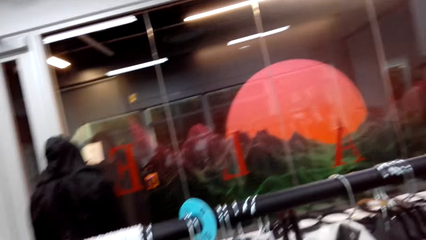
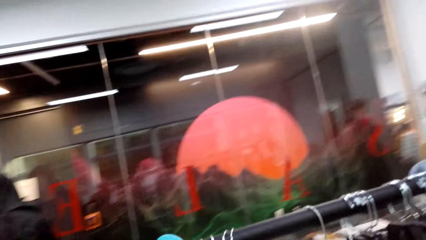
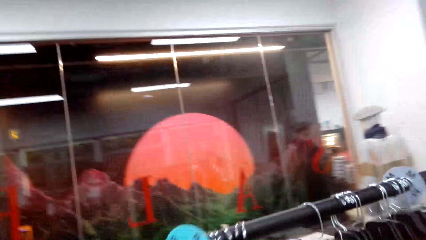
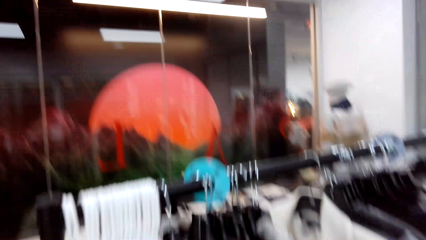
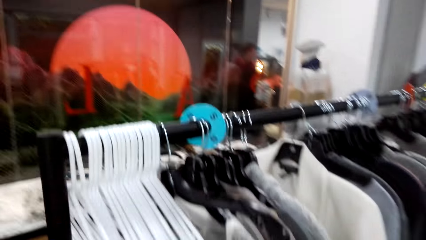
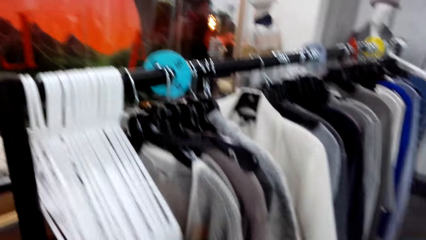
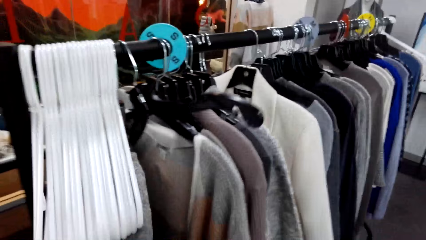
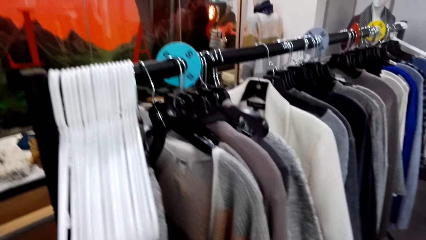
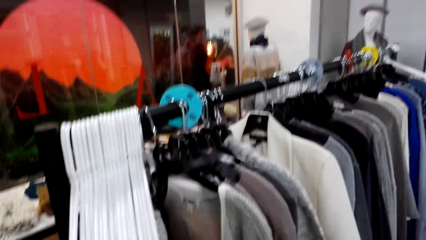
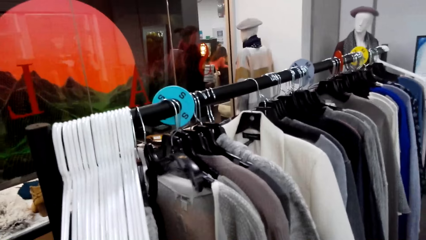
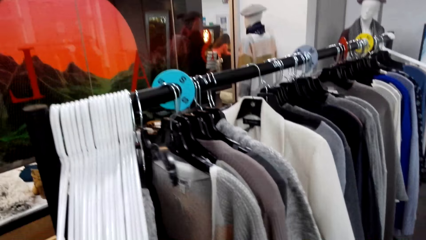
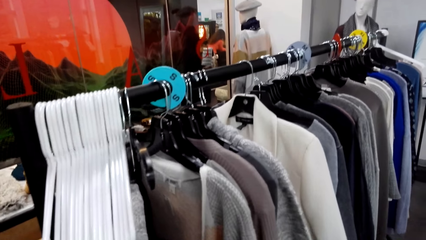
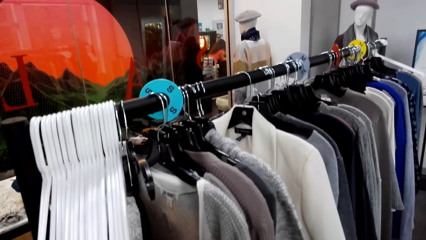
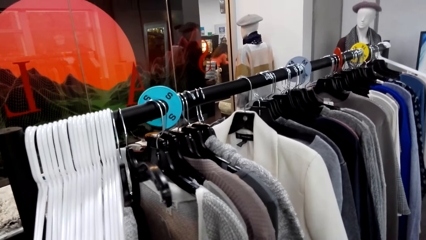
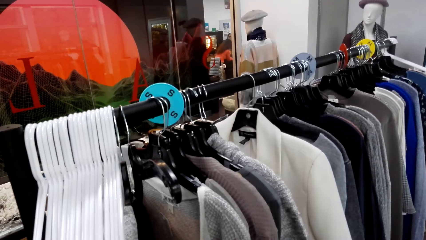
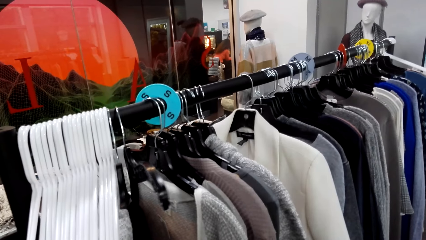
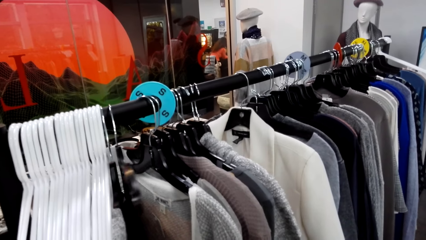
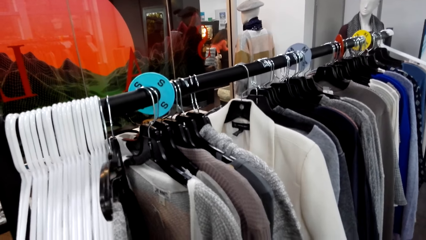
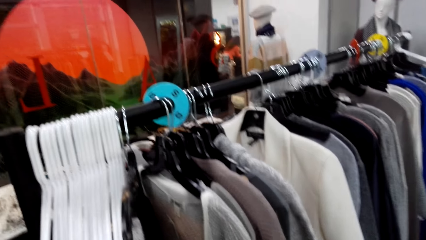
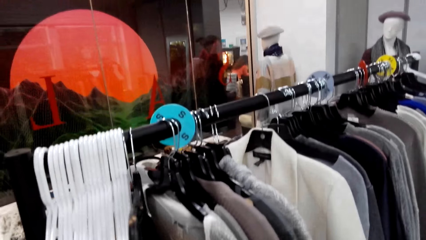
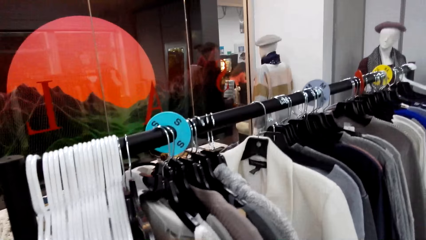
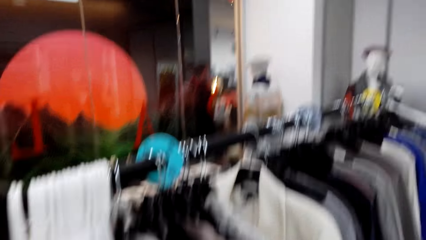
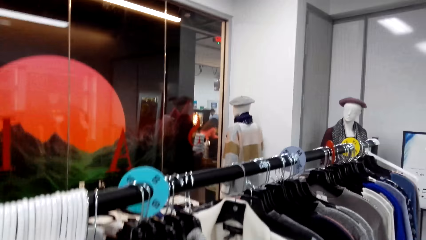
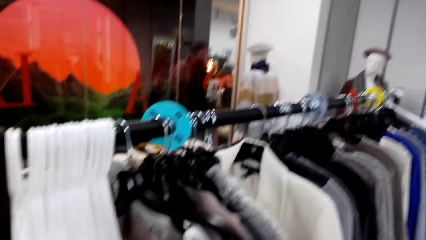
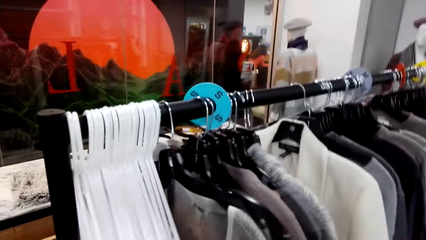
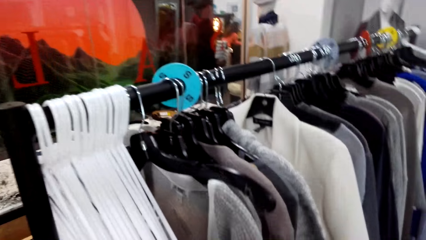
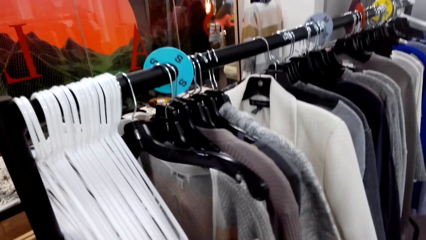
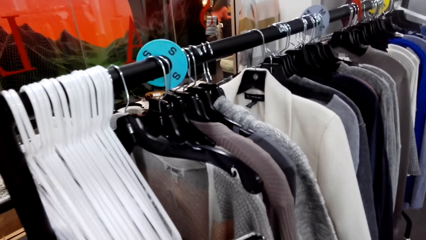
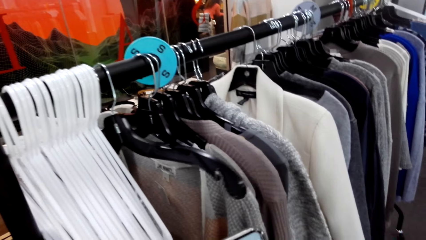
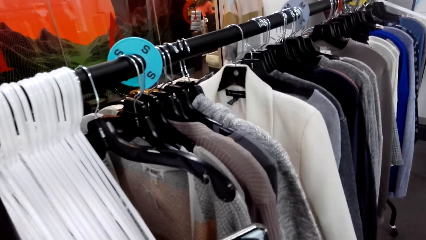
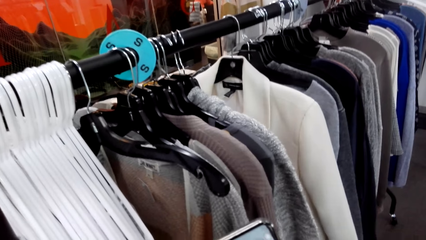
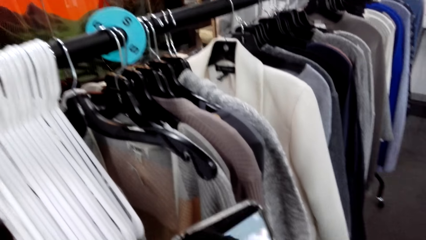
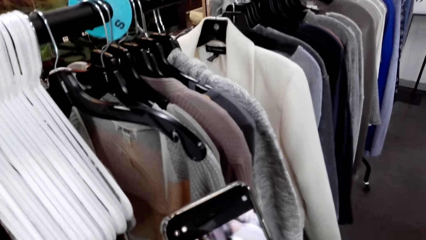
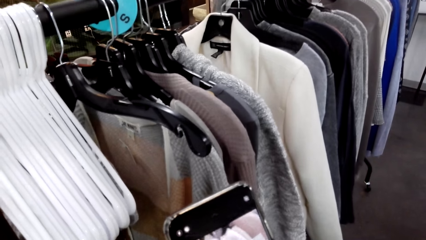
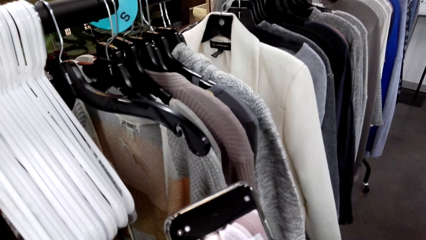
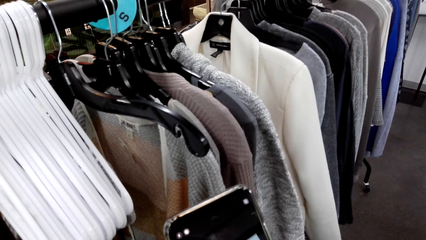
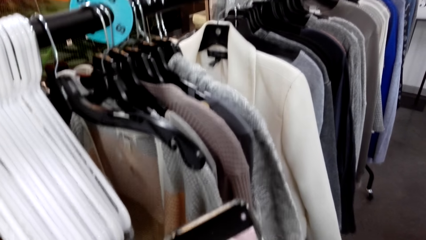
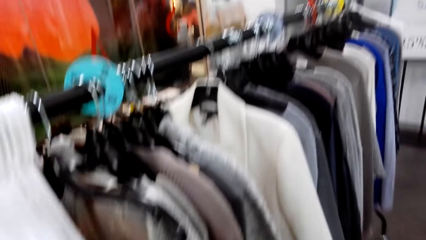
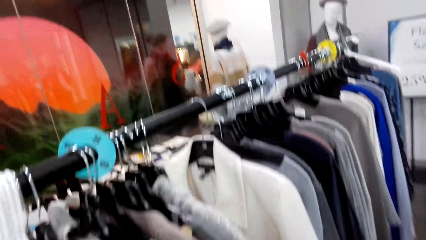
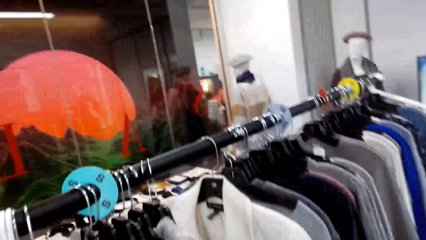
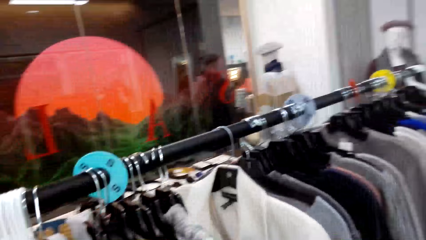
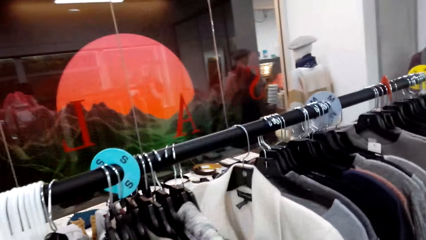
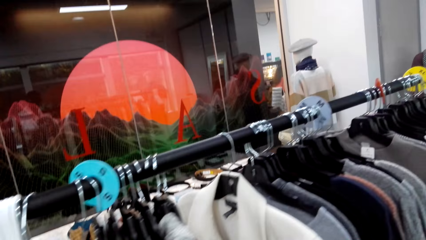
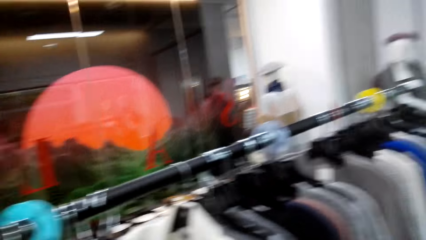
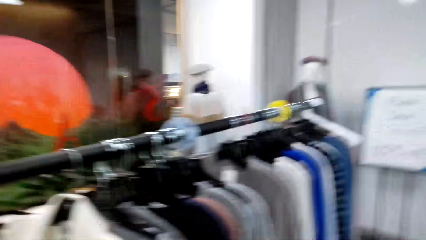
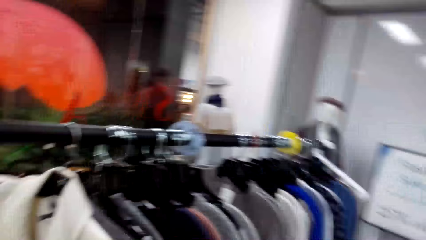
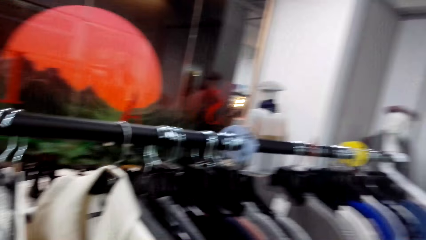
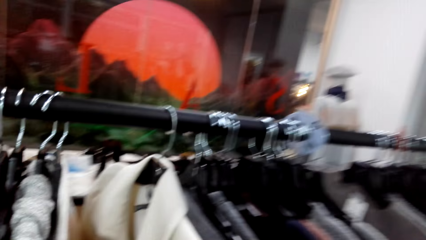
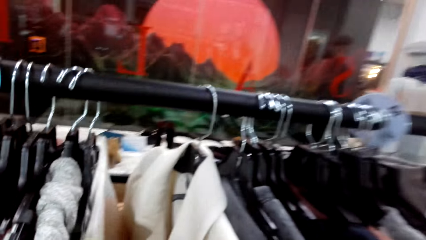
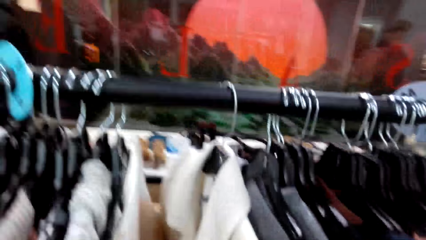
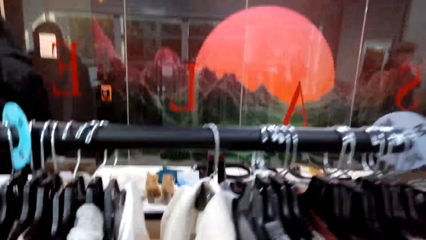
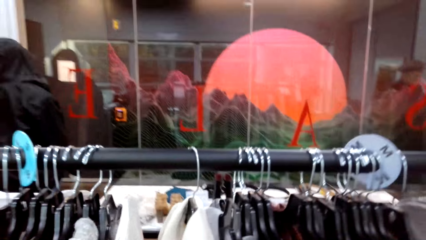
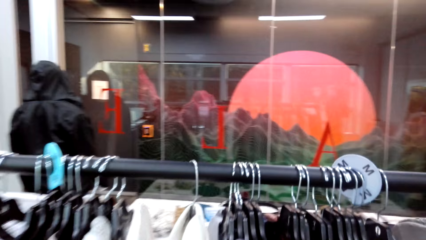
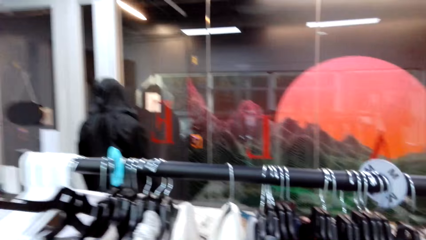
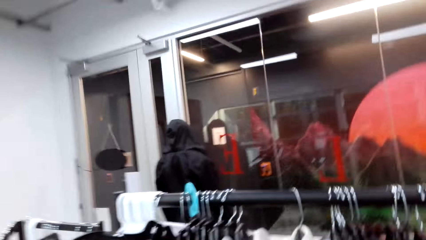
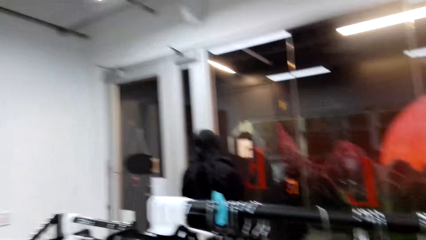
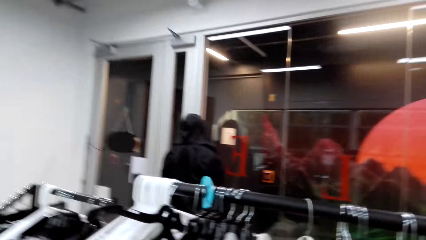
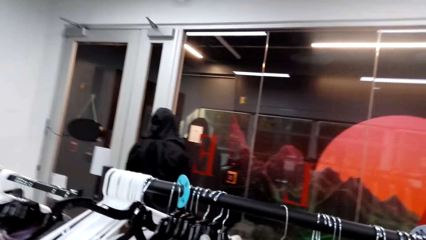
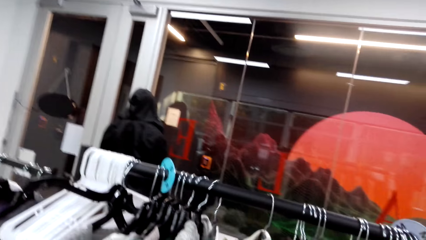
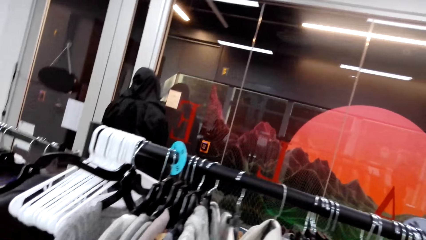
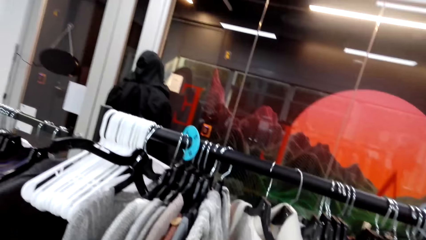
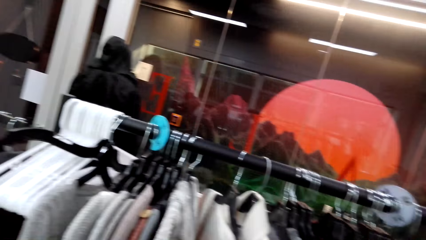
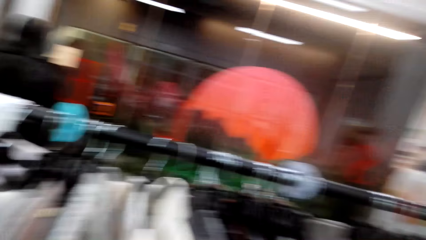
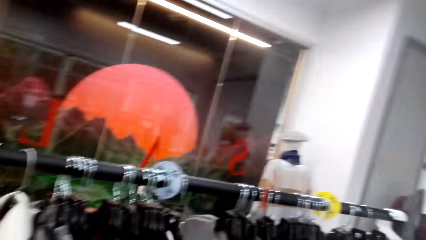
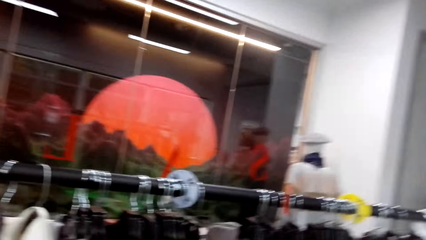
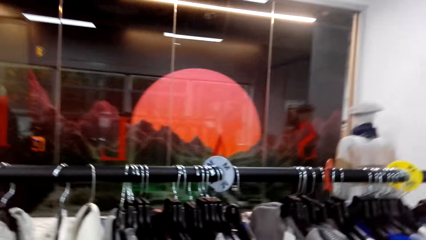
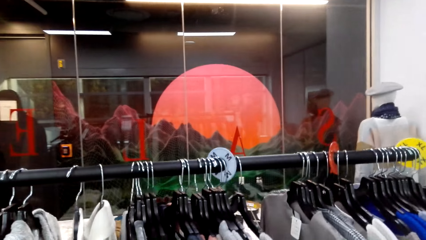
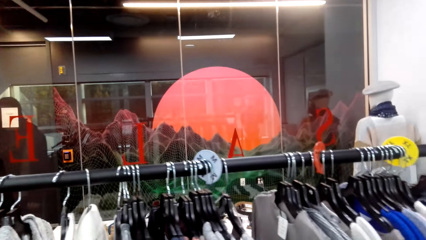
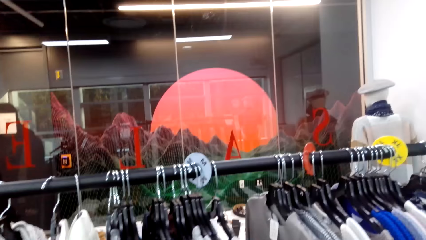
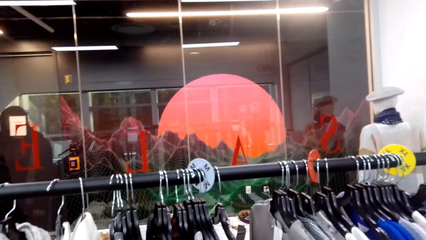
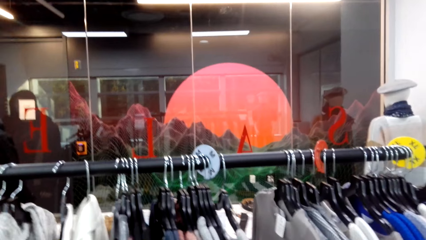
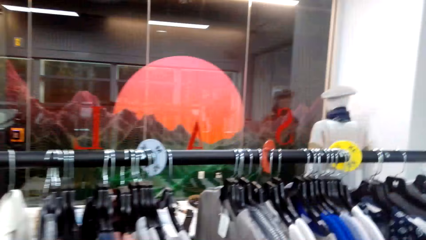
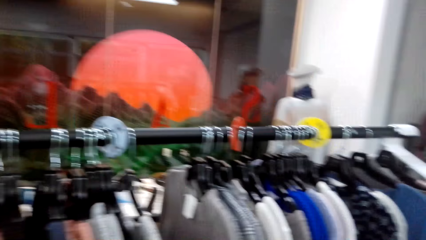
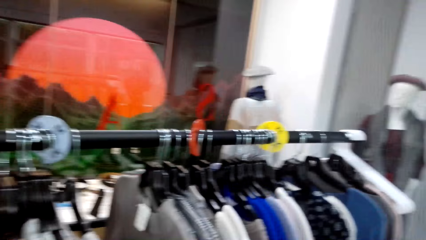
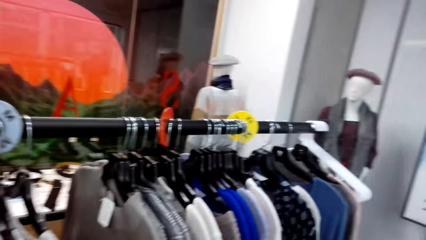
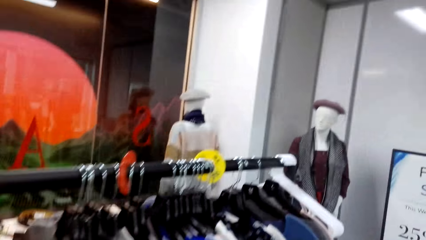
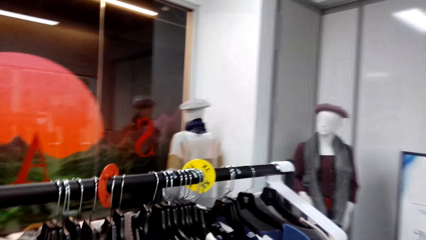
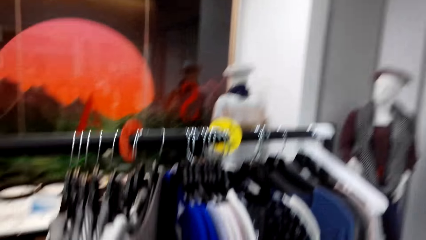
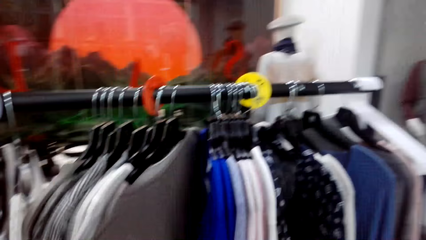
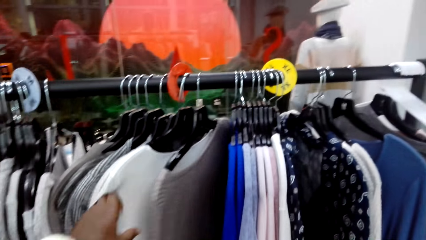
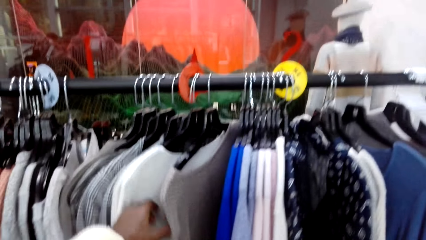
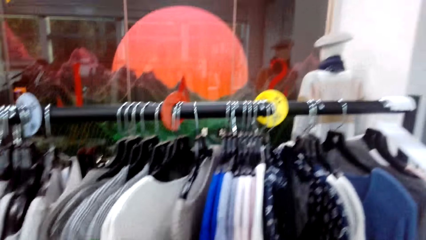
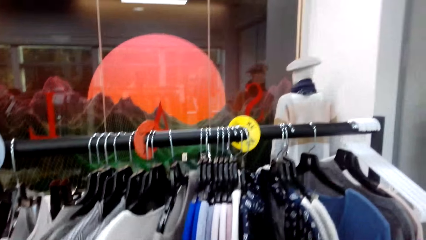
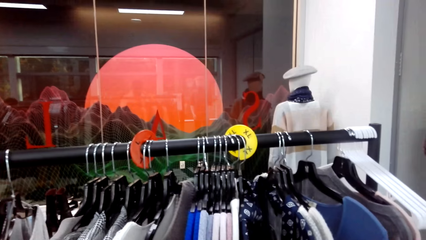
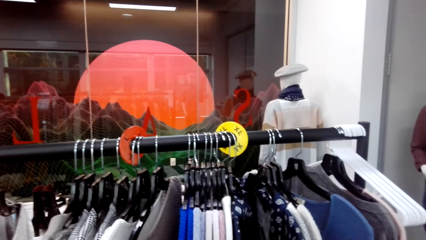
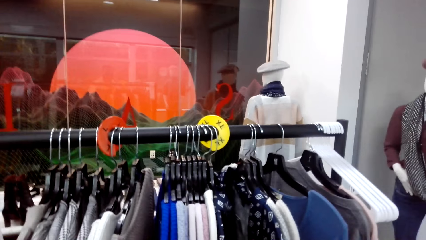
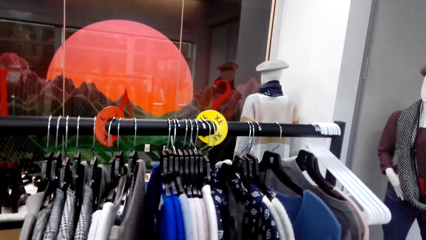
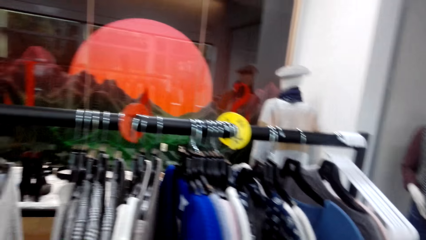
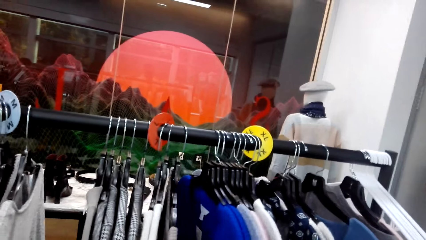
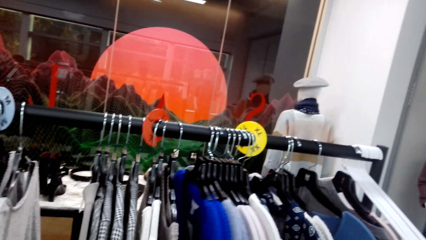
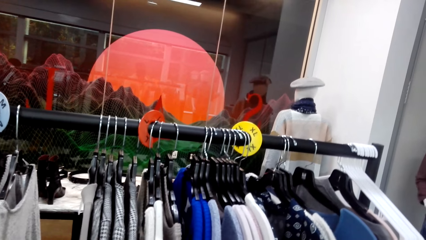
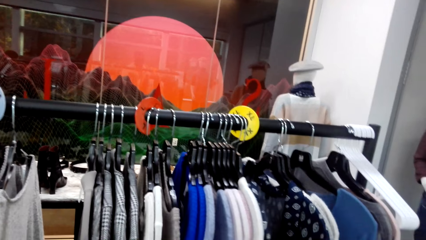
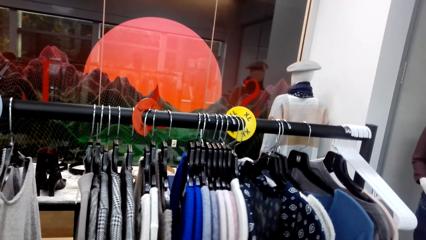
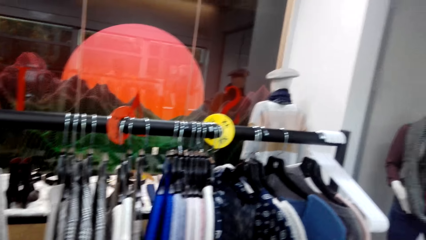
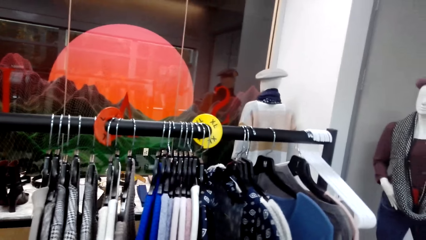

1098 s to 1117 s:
The camera wearer moves clothes and captures a picture with a phone. A cashier dialogues with the camera wearer. The camera wearer looks around. They look around. They hold a sweater. They move clothes.
